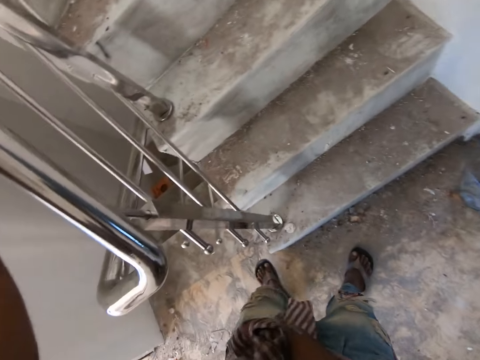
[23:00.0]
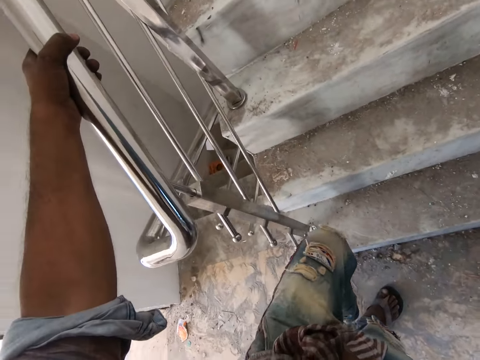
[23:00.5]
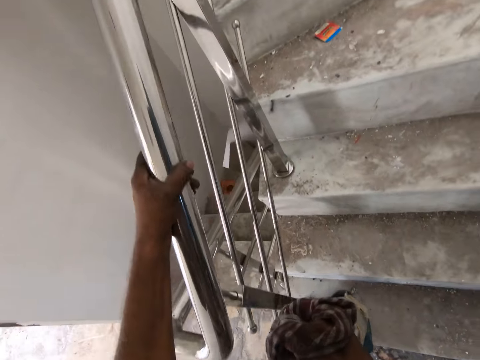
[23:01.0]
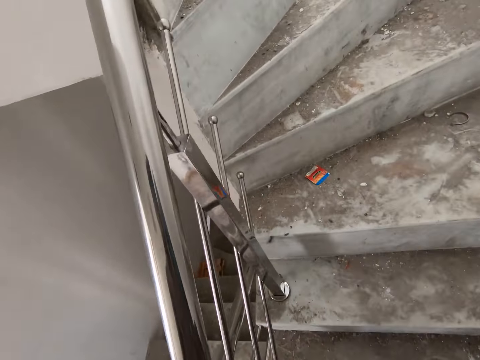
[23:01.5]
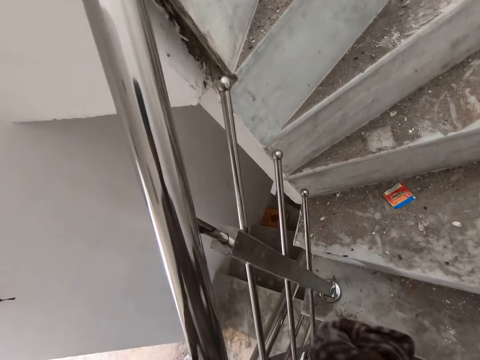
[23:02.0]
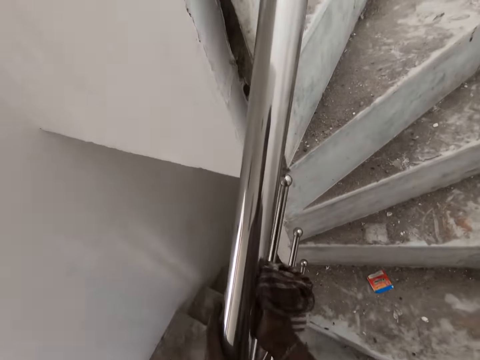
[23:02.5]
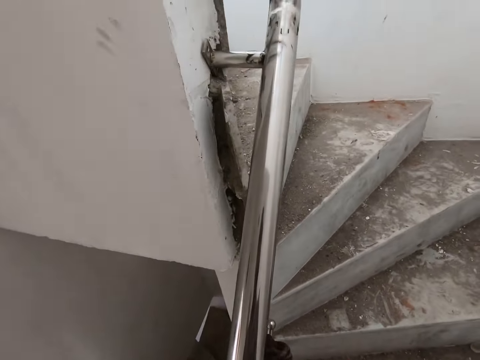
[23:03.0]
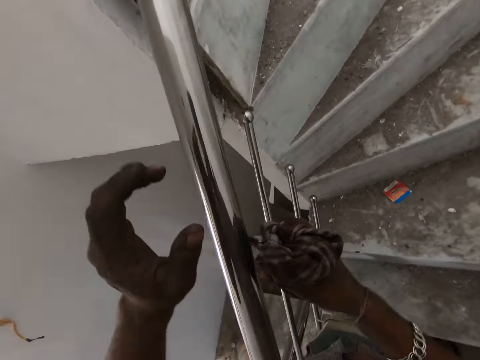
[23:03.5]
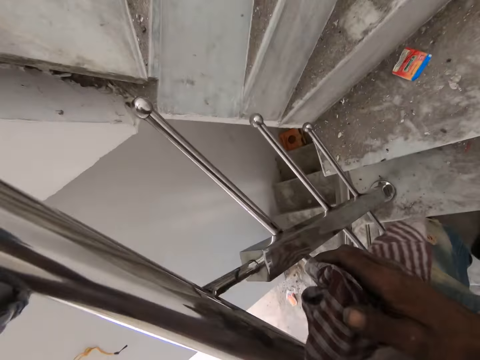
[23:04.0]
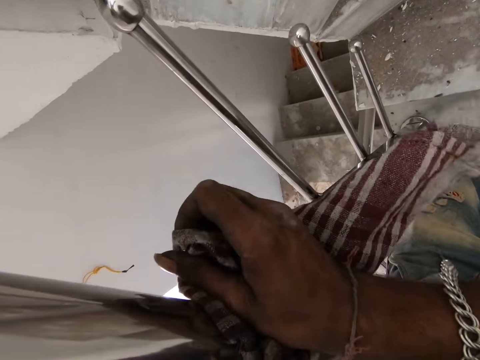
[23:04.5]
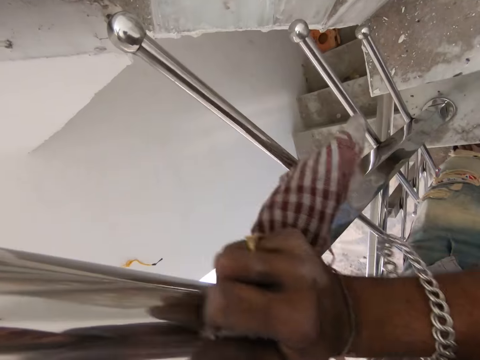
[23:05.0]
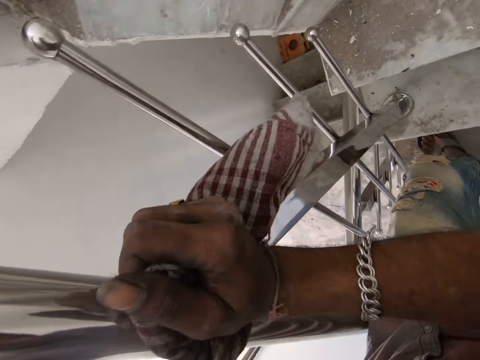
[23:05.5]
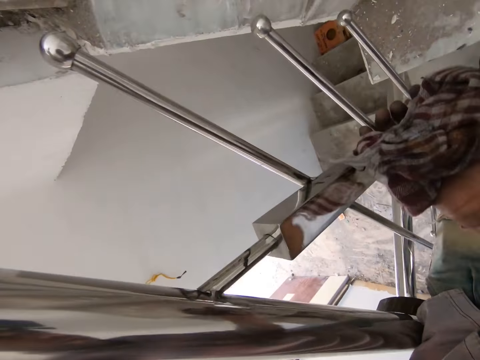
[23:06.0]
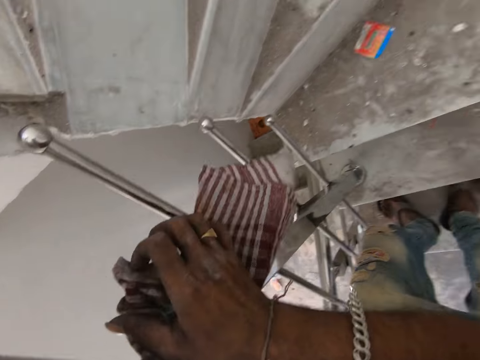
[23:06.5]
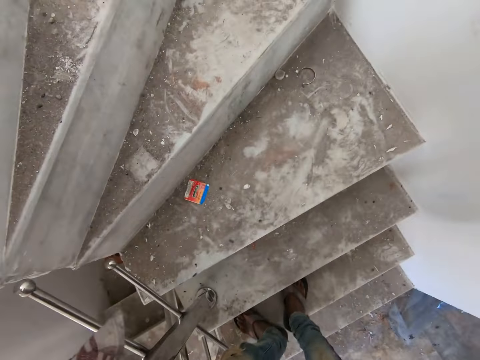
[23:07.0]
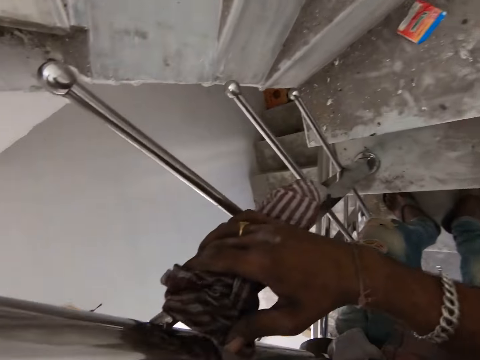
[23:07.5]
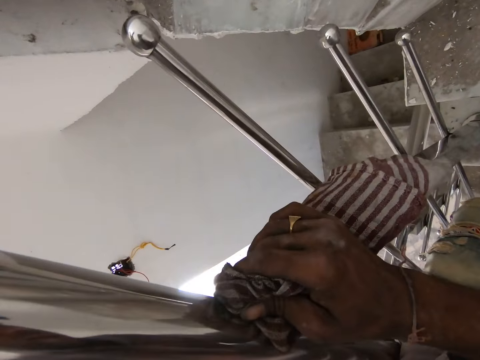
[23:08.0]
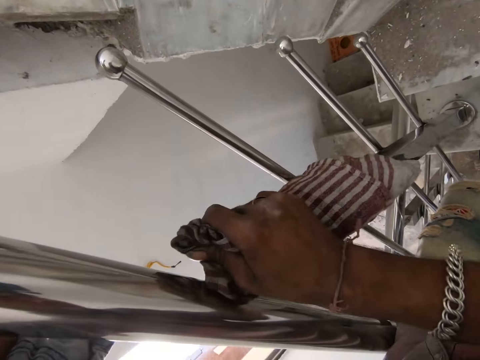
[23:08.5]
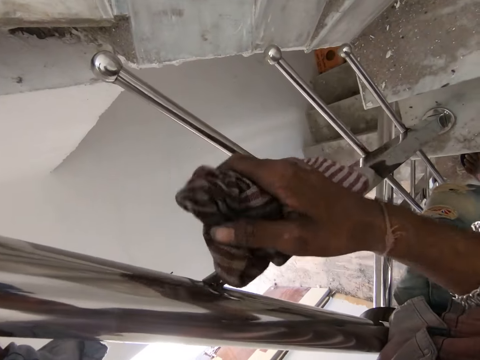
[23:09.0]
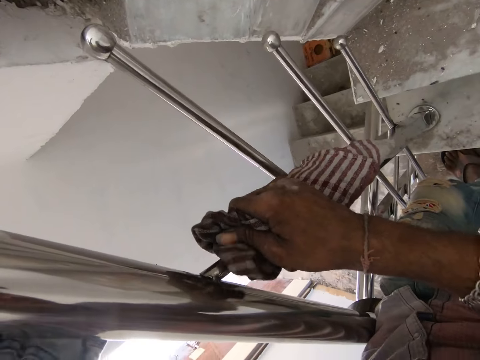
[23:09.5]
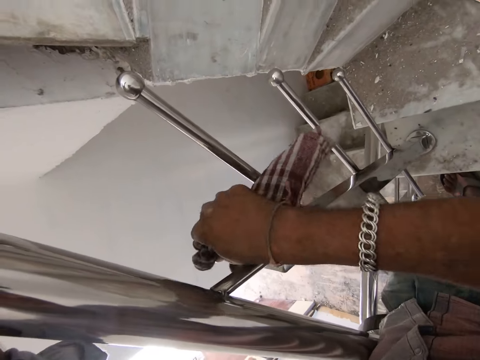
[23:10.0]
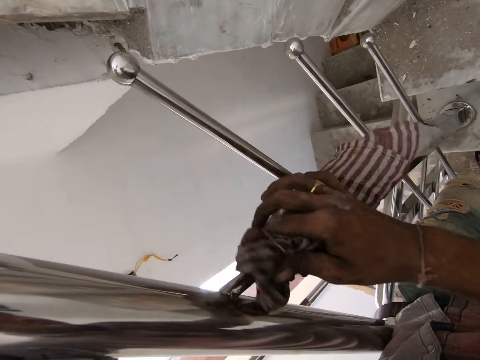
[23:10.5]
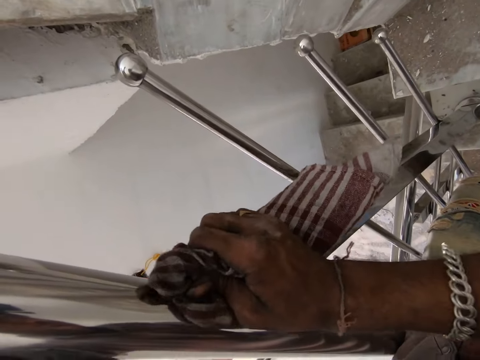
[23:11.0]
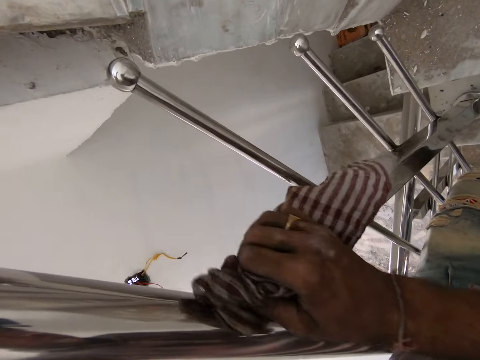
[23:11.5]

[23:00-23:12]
The camera wearer moves the leg. He moves the hand. He wipes the metal rod with the piece of cloth. He moves the hand. He continues to wipe the stair railings with the rag in his hand.

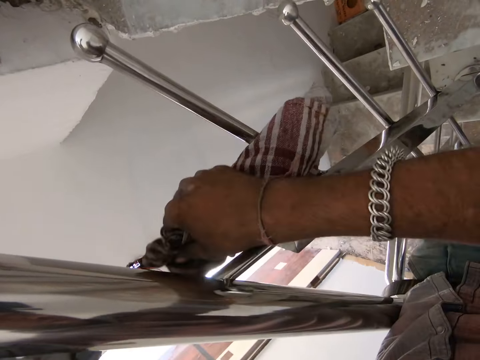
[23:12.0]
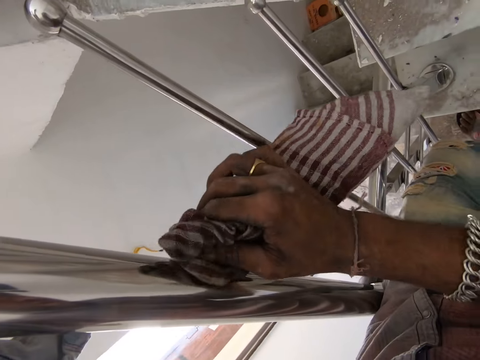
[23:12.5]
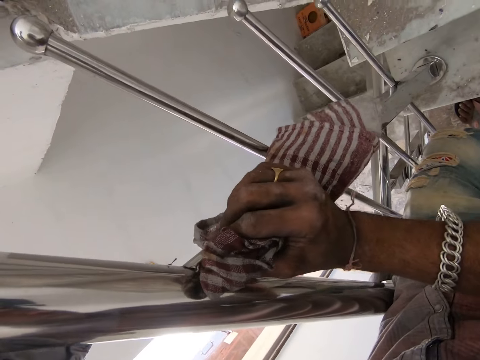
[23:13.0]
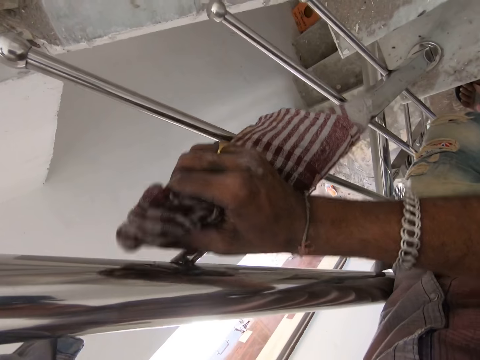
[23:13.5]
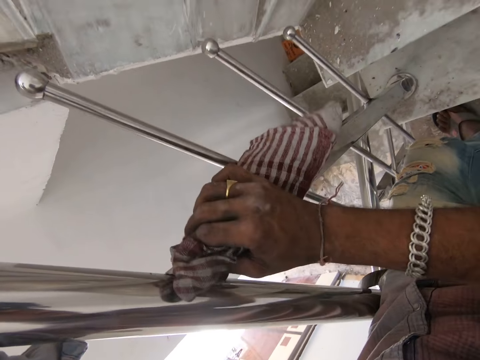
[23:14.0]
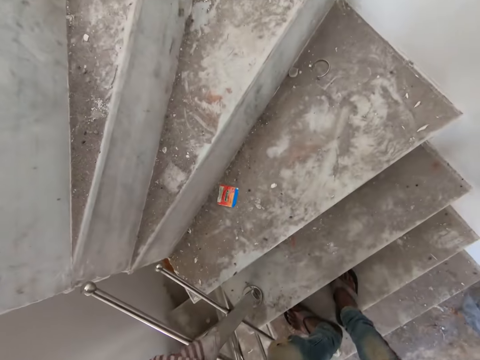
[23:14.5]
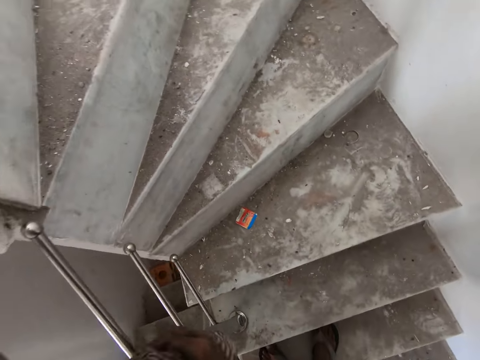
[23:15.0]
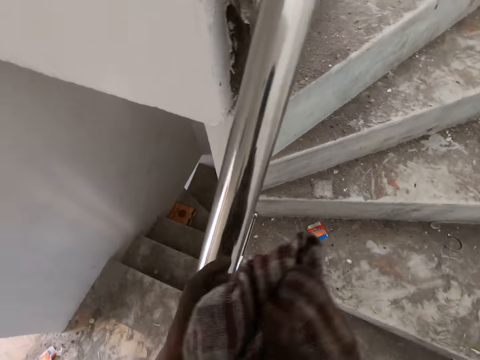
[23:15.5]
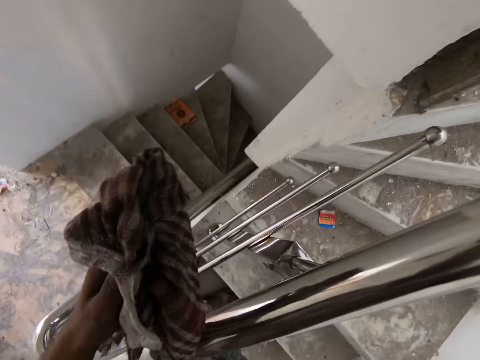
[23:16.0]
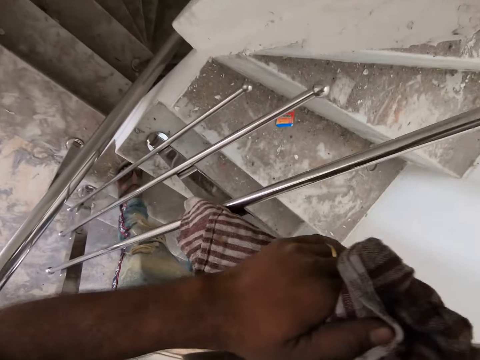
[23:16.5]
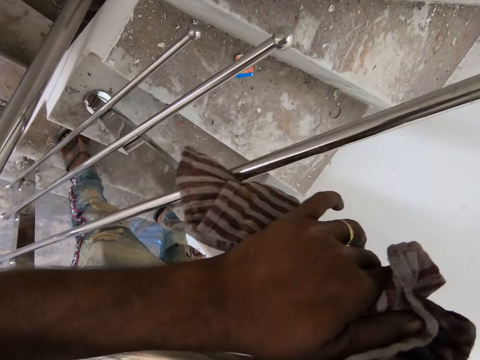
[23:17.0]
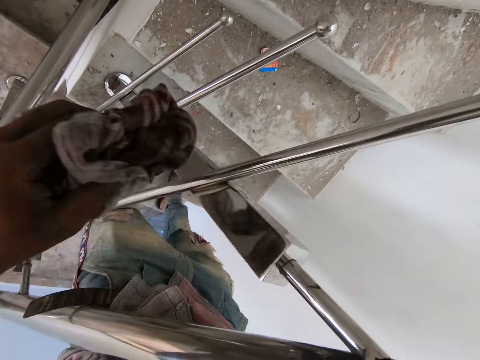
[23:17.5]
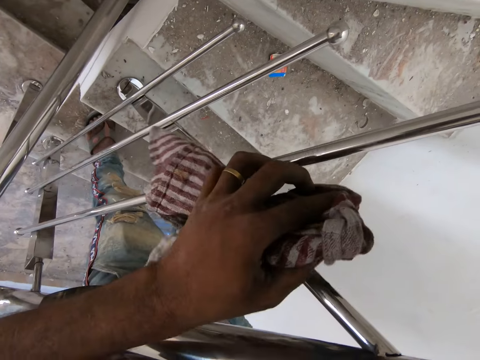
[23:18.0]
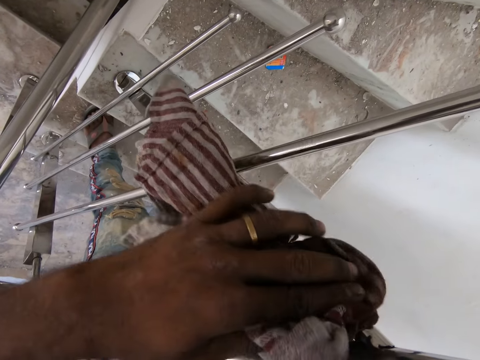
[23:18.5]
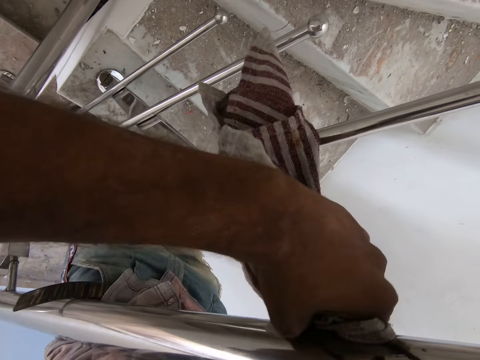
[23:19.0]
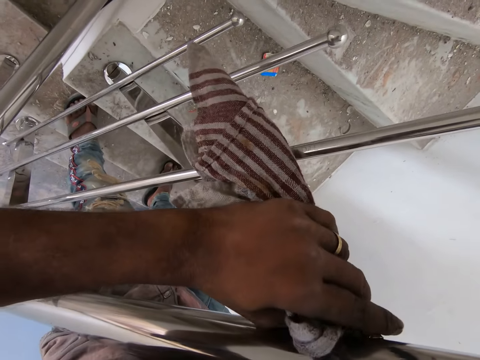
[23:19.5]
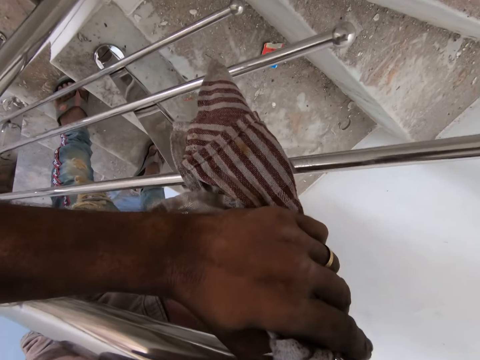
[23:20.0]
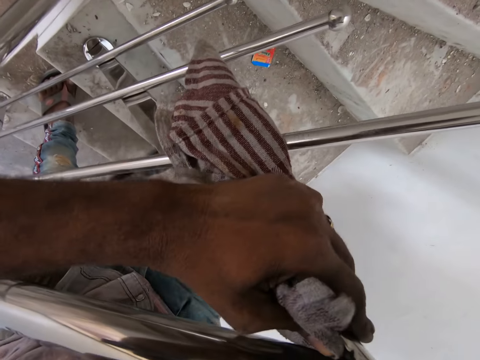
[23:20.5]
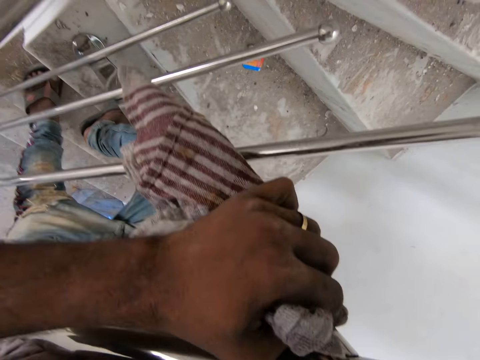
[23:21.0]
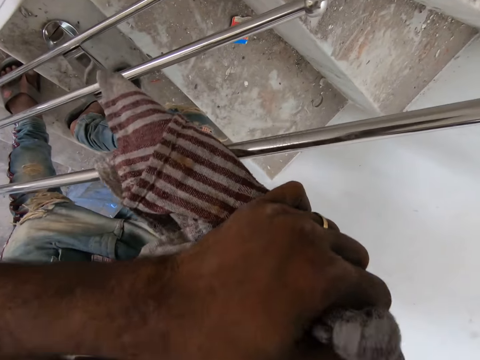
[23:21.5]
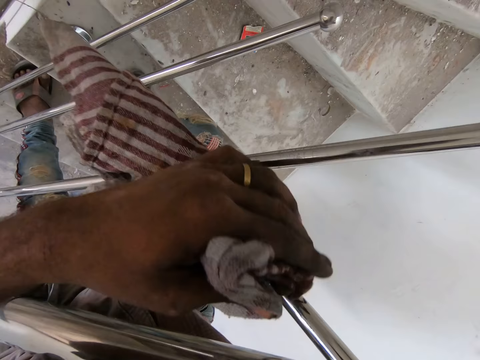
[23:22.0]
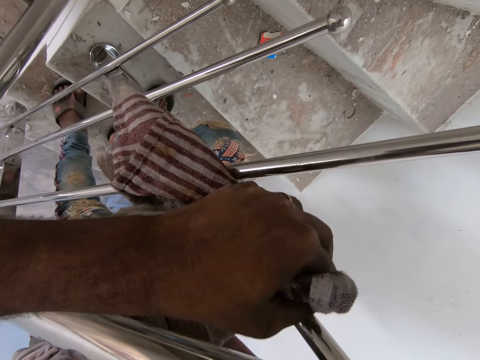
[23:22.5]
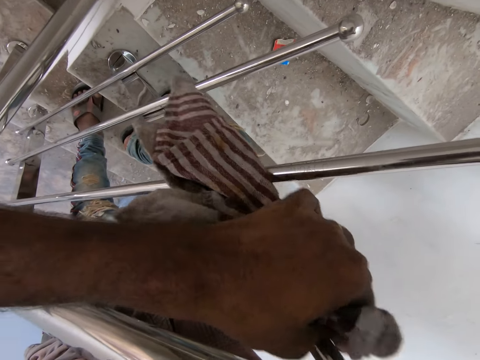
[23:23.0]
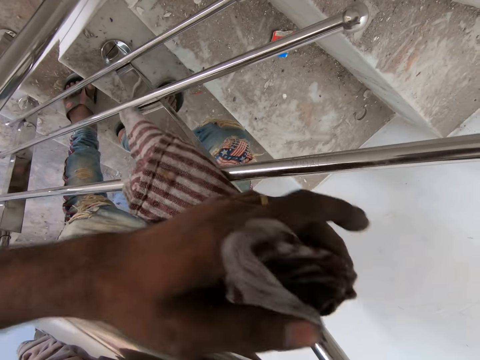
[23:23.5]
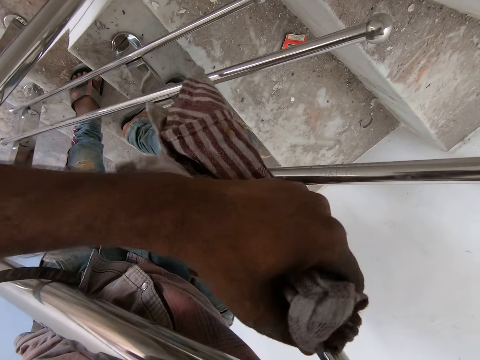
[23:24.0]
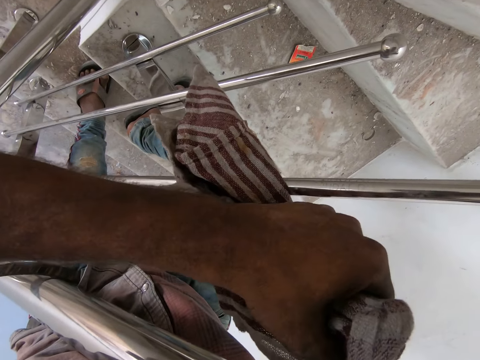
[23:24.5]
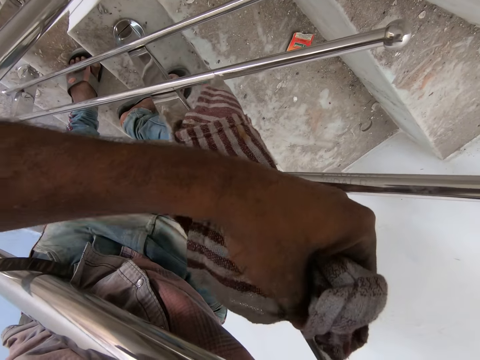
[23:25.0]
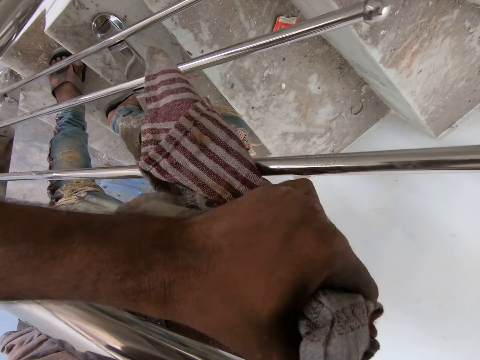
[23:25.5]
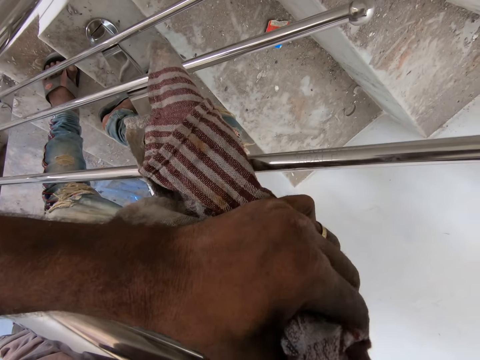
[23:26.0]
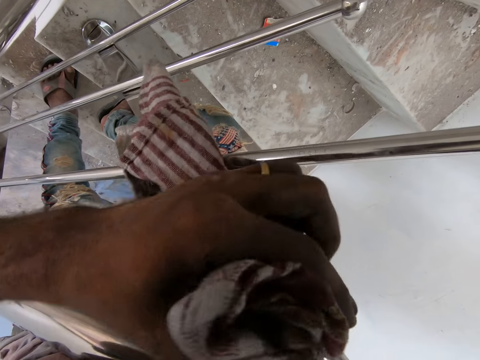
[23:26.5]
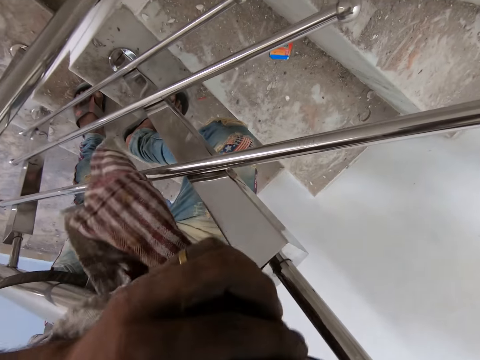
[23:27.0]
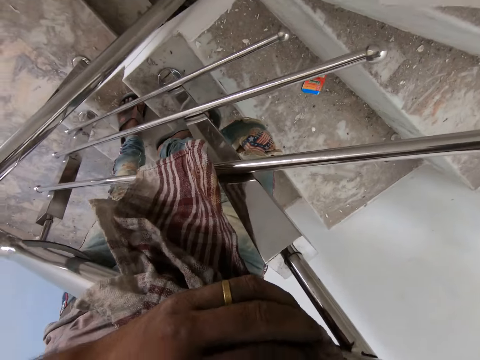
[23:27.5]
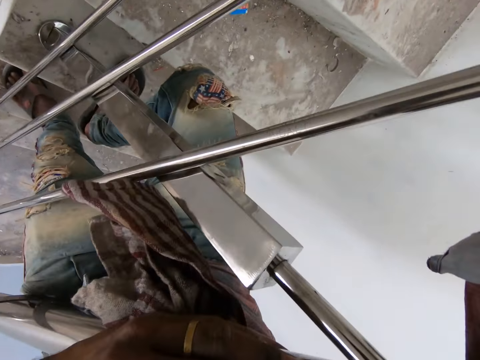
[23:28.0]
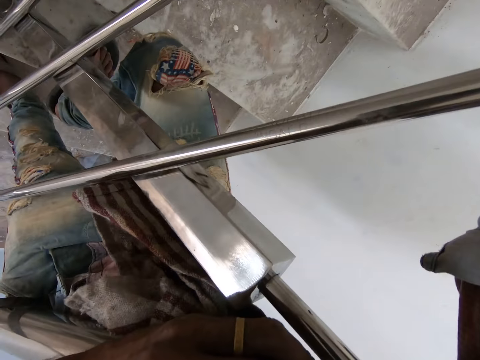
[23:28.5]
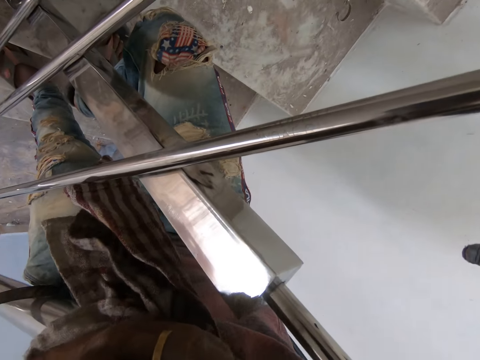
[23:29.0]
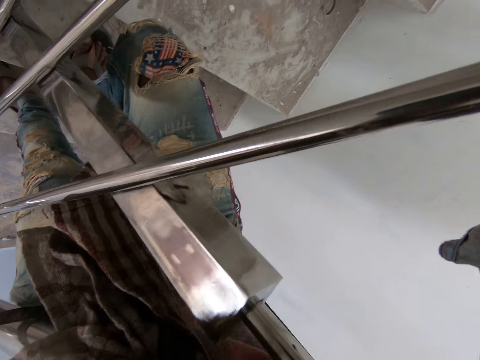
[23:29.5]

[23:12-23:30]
The camera wearer spits. They pass the piece of cloth to the left hand. They move the hand. They wipe the metal rod with the piece of cloth.
